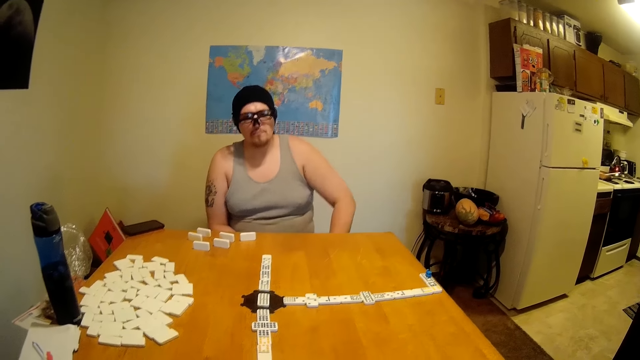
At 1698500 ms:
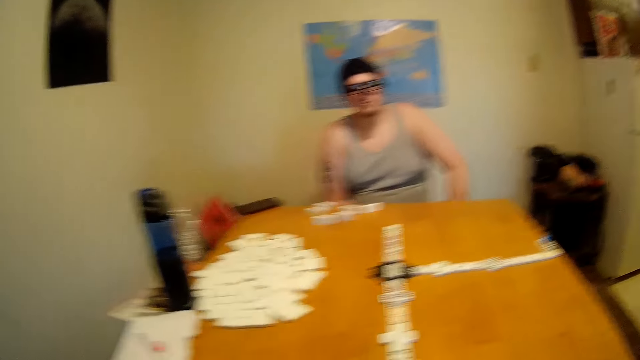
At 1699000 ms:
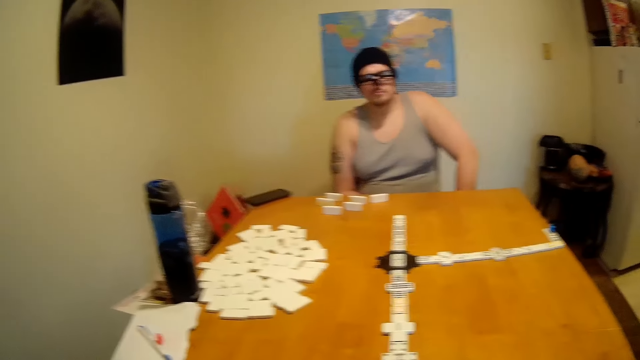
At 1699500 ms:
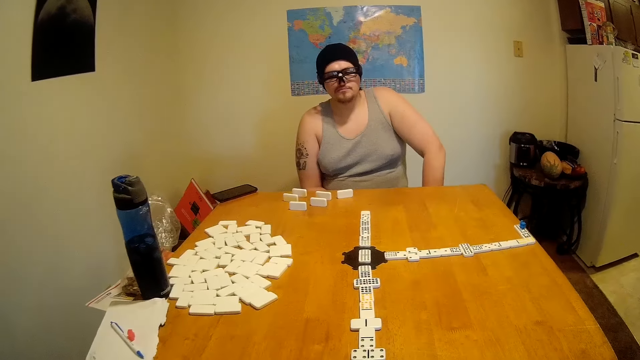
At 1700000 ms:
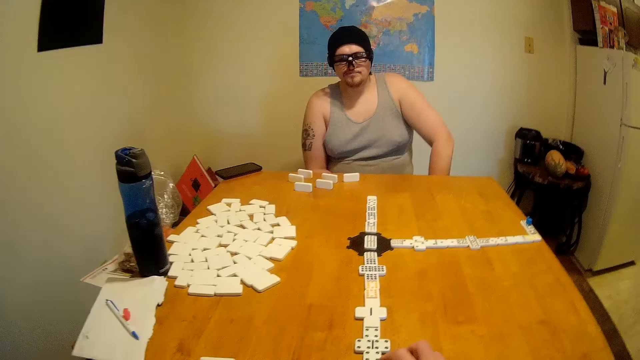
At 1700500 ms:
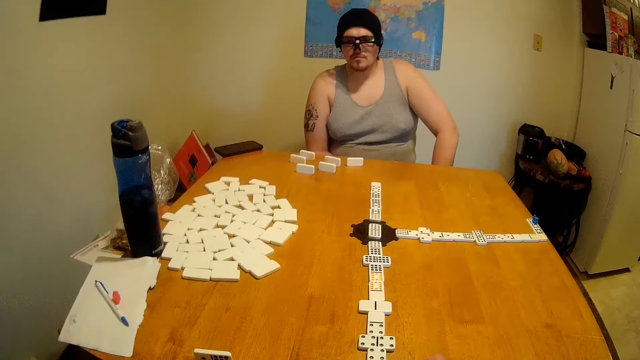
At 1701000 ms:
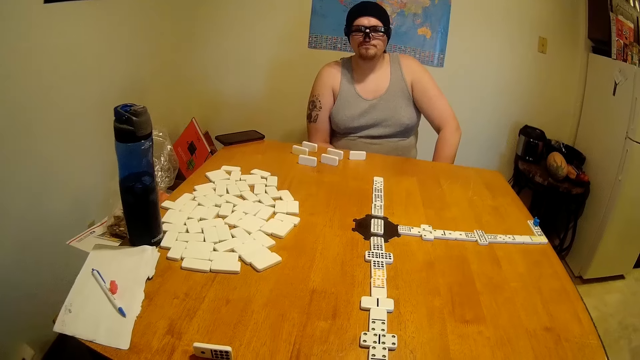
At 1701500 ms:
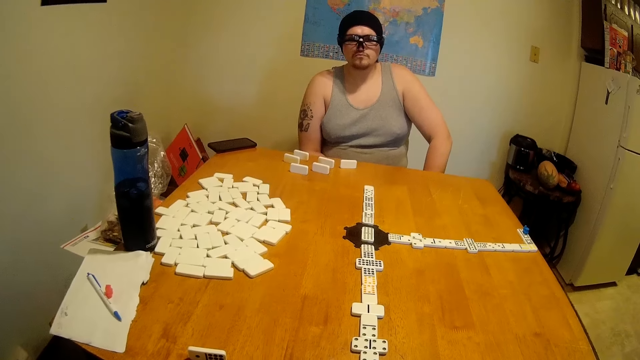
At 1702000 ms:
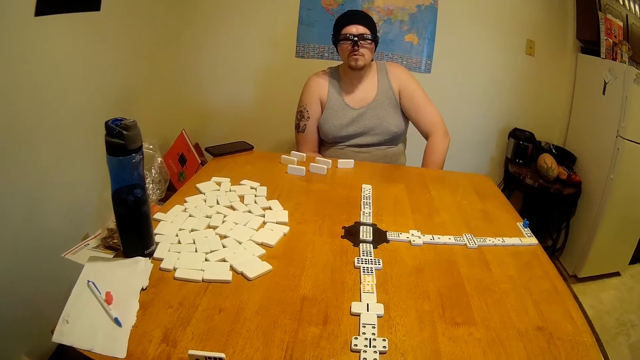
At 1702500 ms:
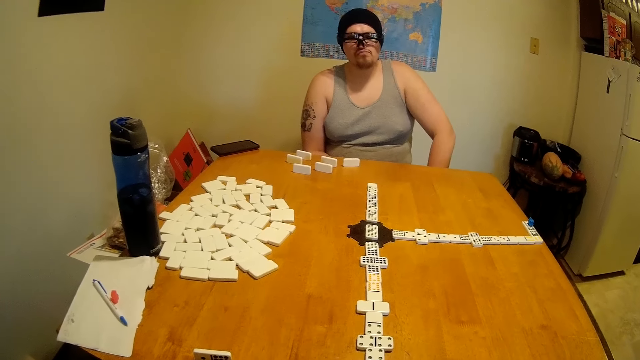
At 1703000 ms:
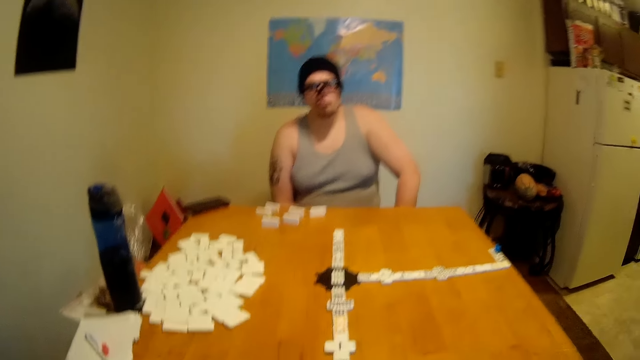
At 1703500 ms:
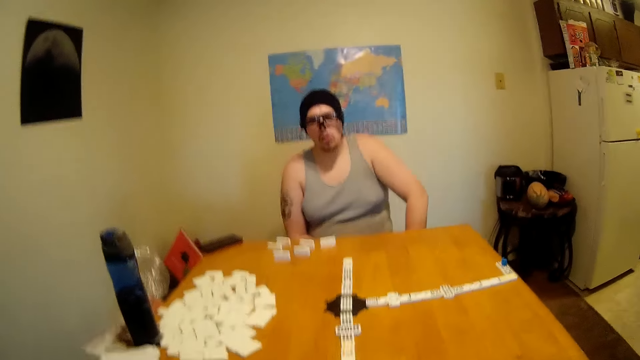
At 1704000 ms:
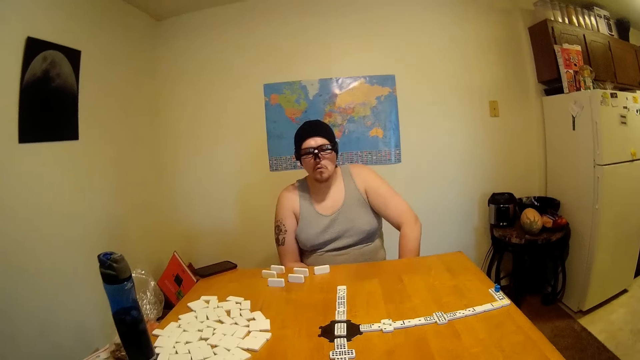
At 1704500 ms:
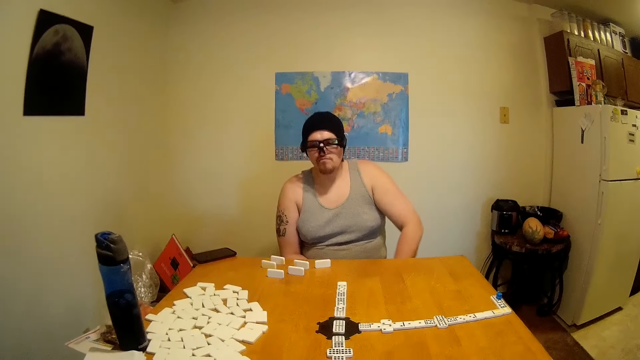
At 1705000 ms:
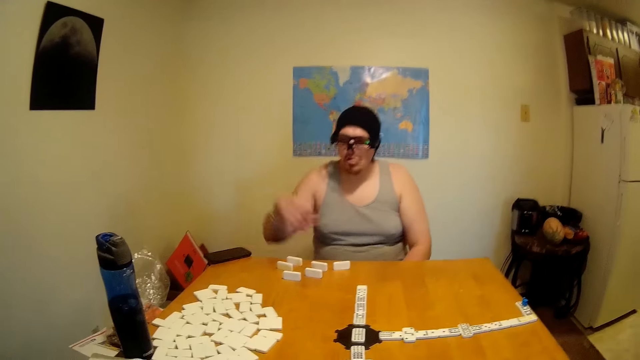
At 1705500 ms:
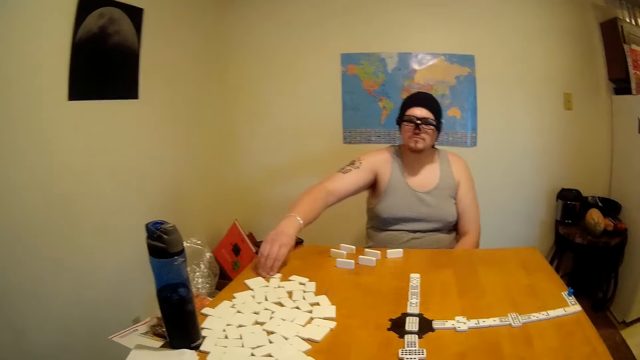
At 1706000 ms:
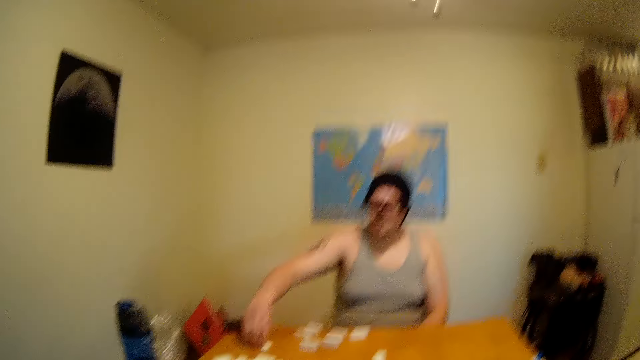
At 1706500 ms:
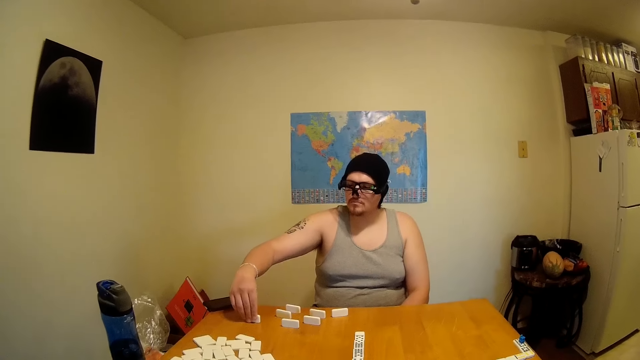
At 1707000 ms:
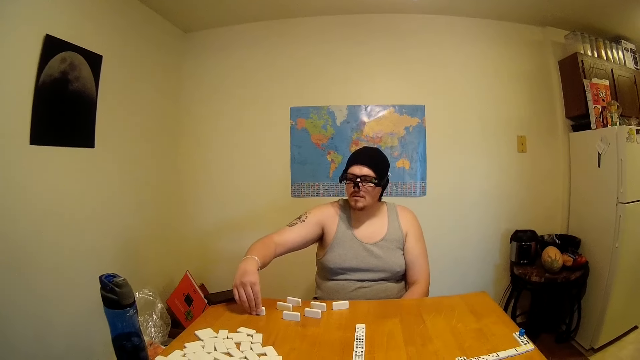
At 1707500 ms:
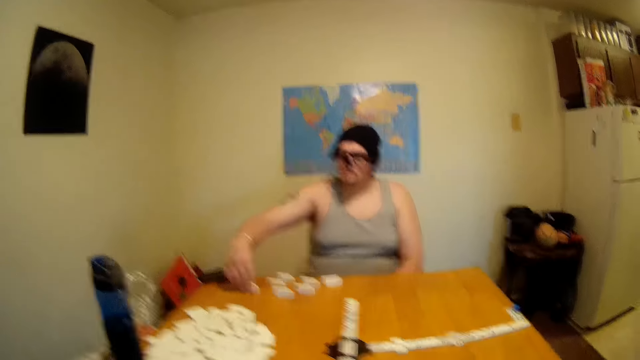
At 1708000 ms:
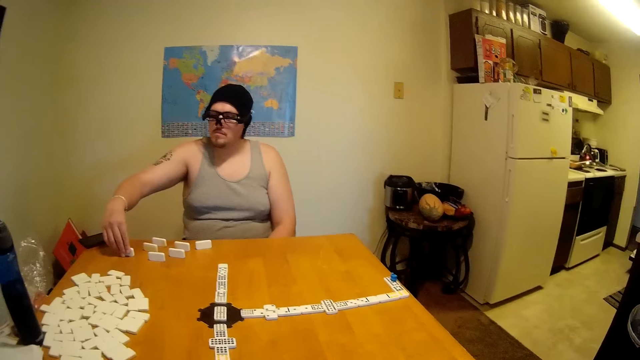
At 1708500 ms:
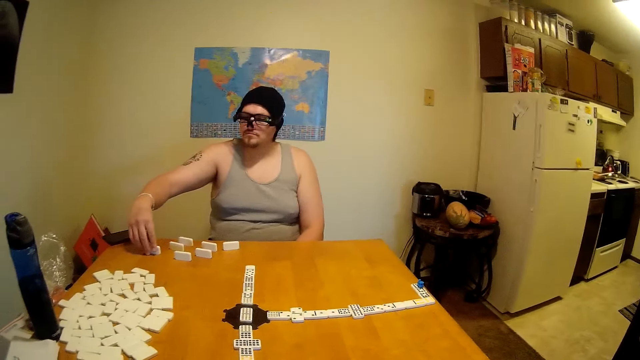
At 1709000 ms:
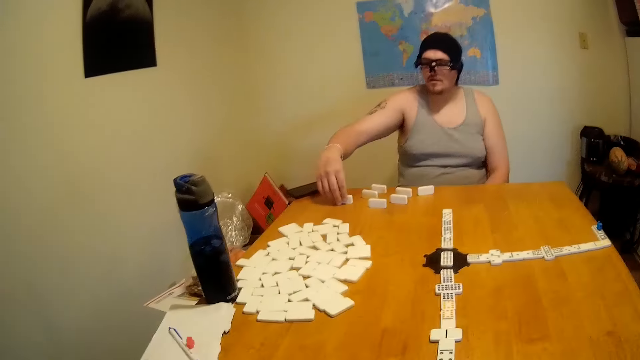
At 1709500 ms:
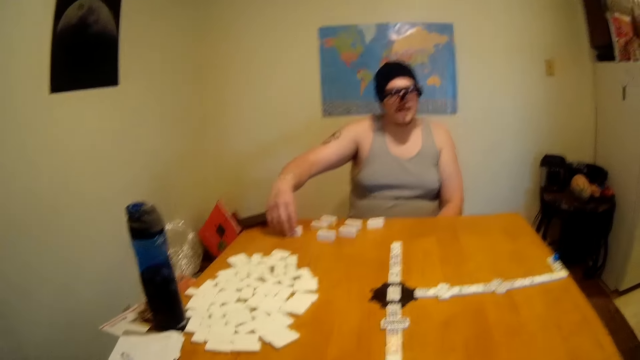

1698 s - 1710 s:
A man looks around the table. The camera wearer looks around the table. They drop a rectangular dice on the table. The man picks up a rectangular dice. The man moves a tile on the table. The man checks the dice. The camera wearer converses with the man. The man checks the dice.

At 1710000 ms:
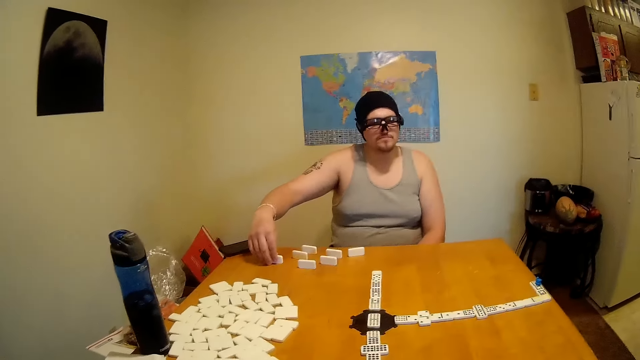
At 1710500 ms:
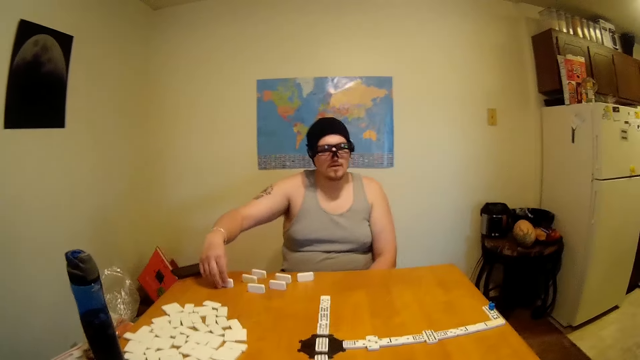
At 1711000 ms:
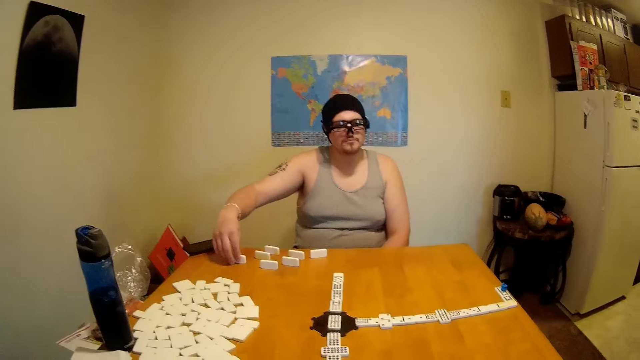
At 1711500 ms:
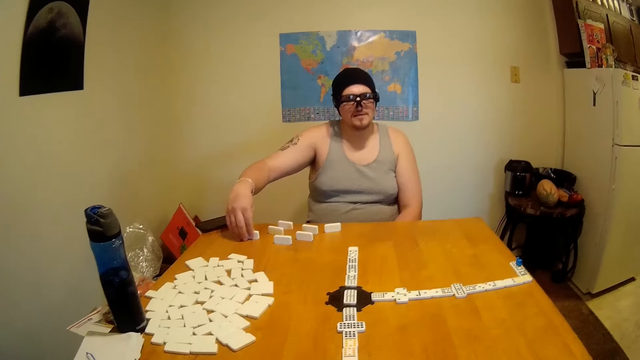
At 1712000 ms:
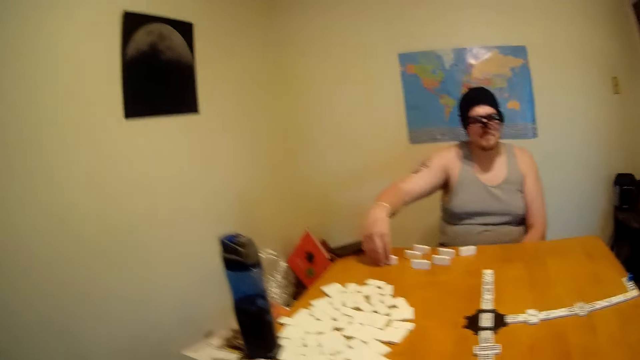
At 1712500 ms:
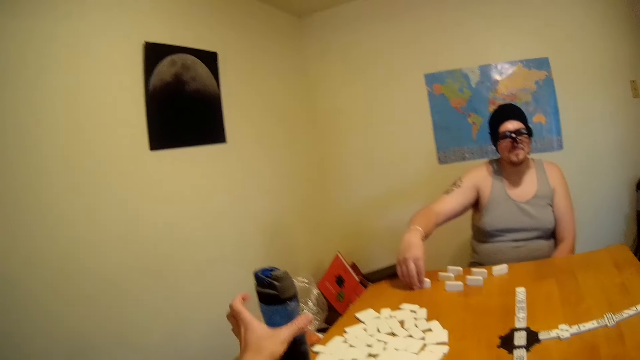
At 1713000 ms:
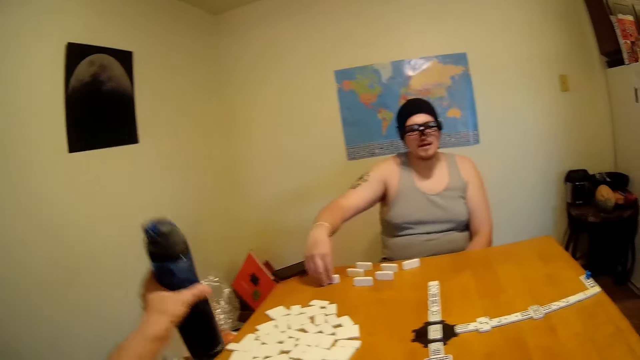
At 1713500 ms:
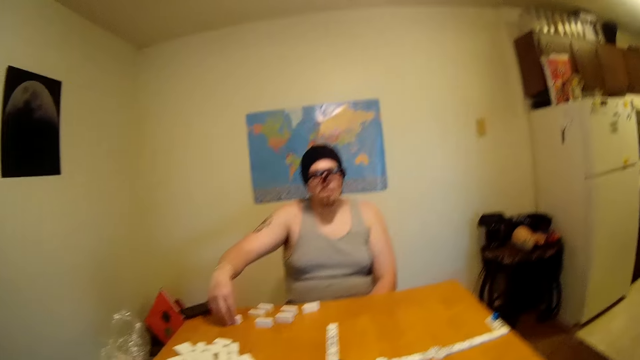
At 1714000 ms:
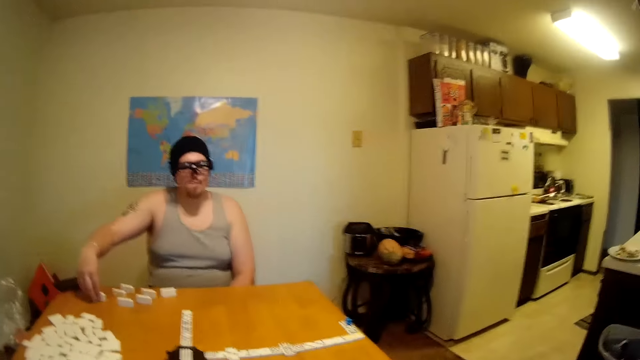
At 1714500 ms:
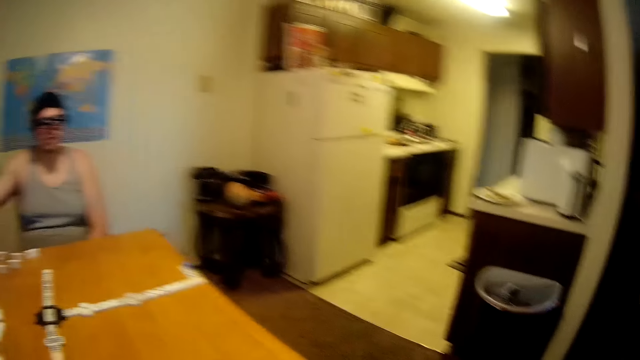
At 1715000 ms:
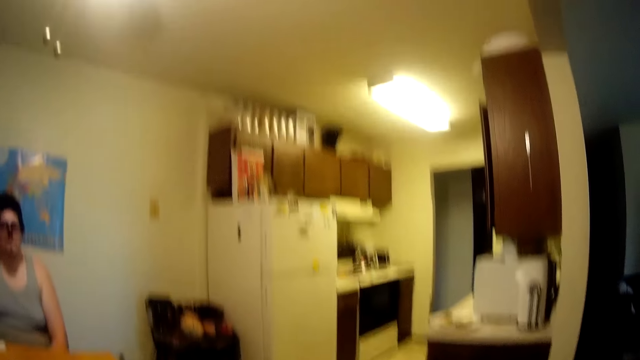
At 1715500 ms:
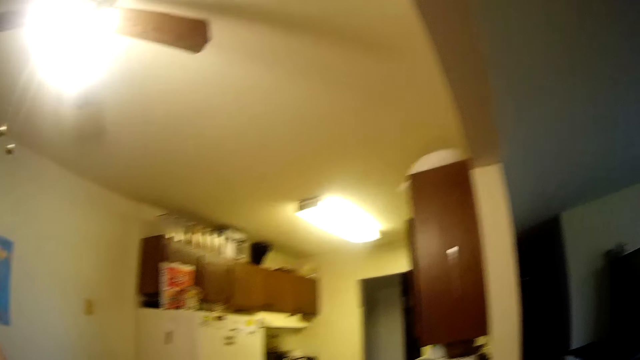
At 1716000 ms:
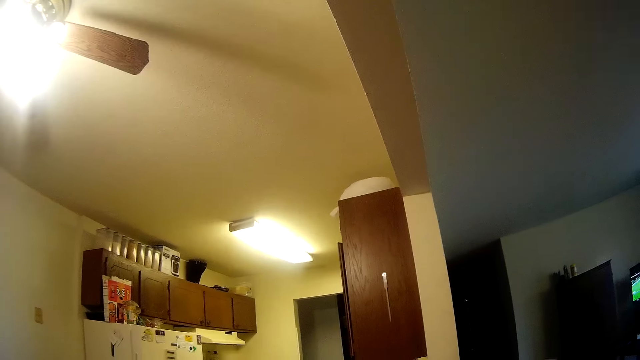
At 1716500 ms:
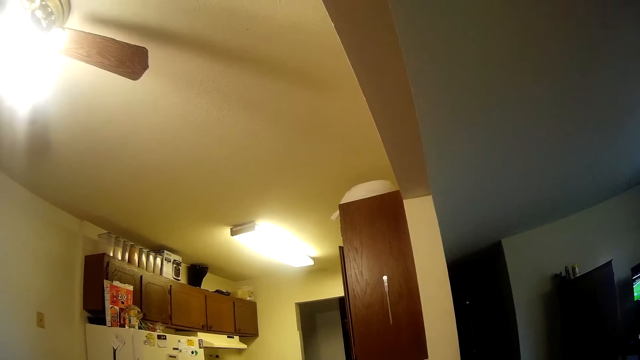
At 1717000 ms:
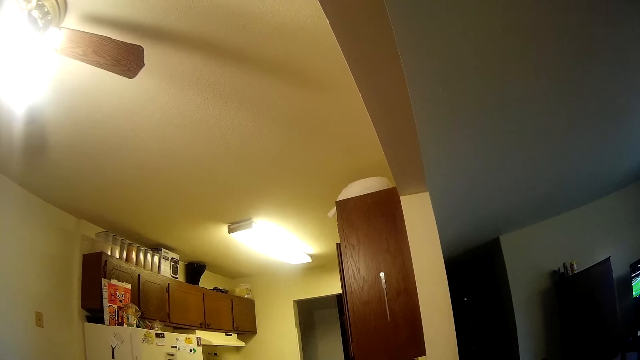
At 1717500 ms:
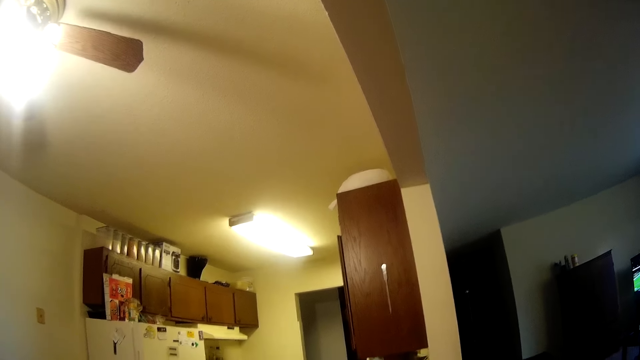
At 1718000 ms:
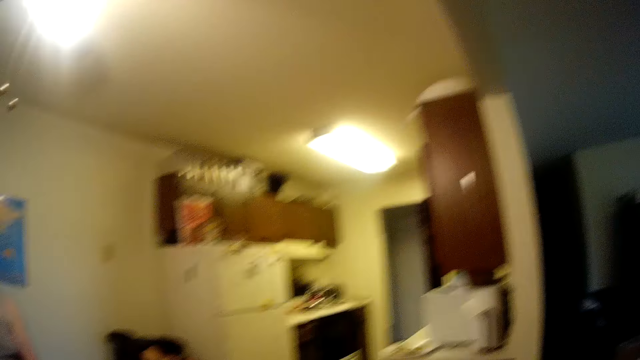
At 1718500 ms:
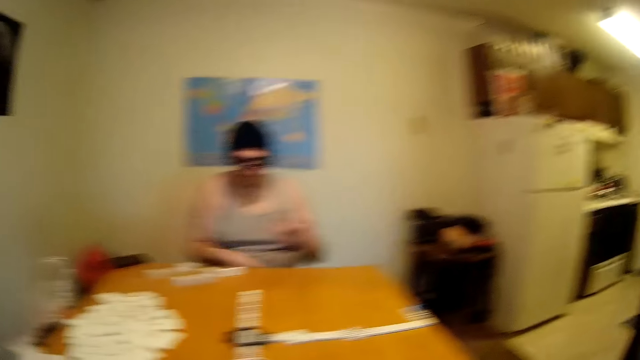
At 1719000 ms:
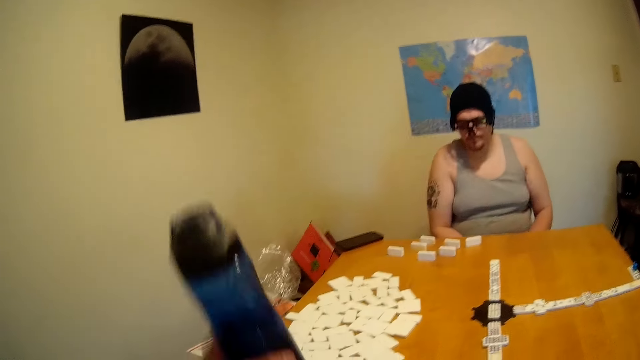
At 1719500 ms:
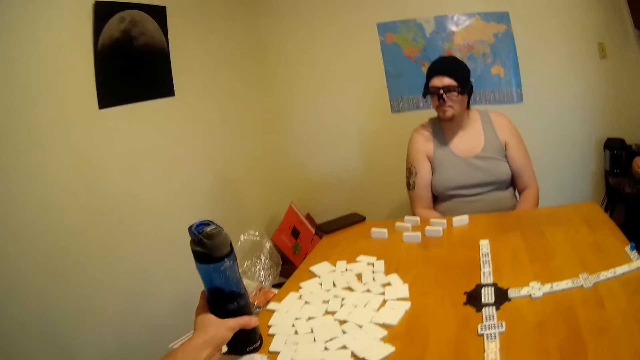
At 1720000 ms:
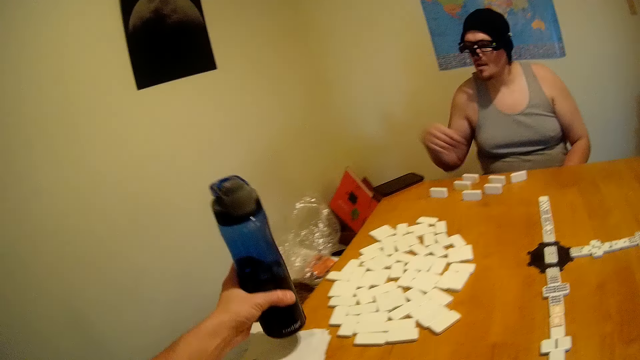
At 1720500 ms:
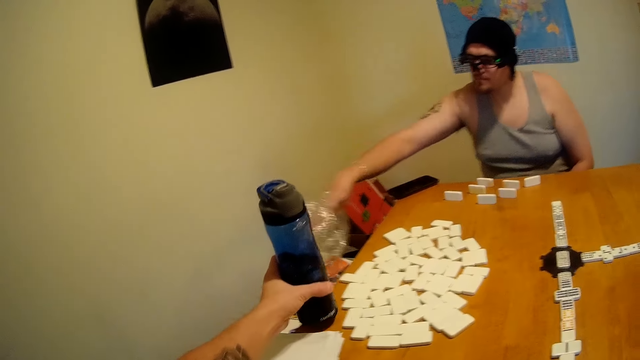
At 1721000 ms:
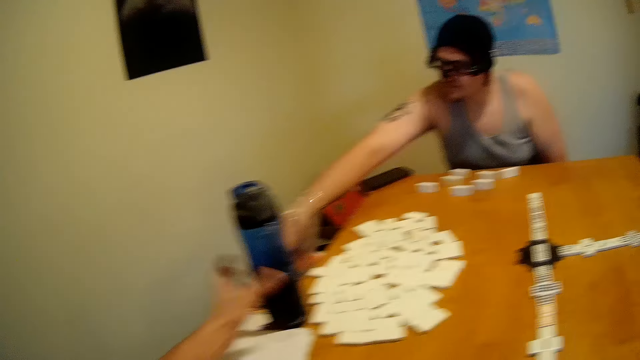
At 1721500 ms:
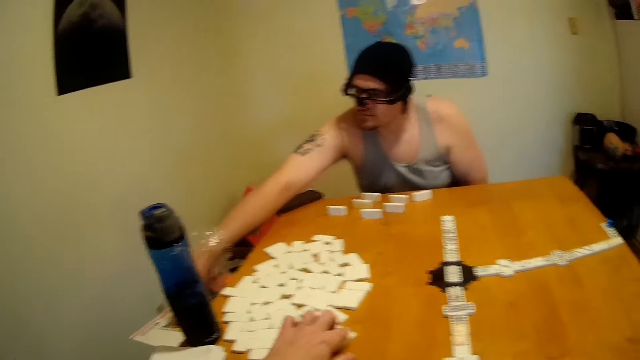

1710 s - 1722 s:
The camera wearer converses with a man. They look around the table and lift a water bottle from the table. The man looks around the table. The camera wearer looks around the room. They place the water bottle on the table. The man picks up a snack.
